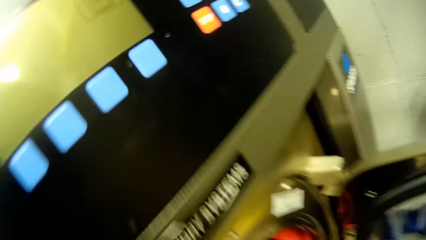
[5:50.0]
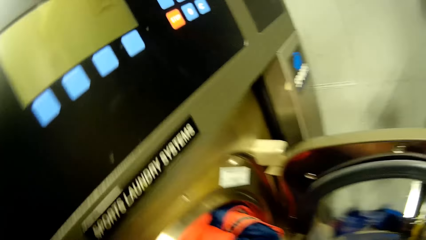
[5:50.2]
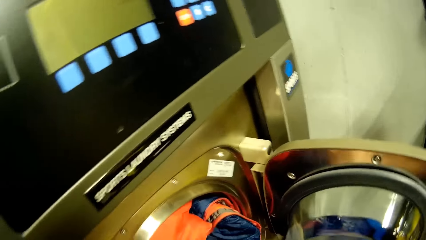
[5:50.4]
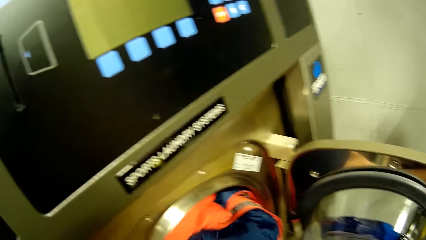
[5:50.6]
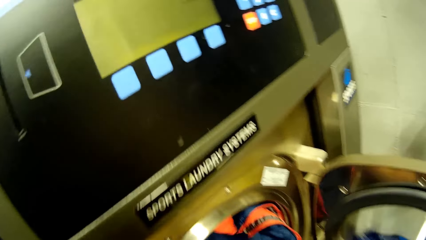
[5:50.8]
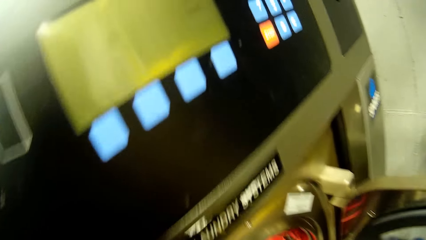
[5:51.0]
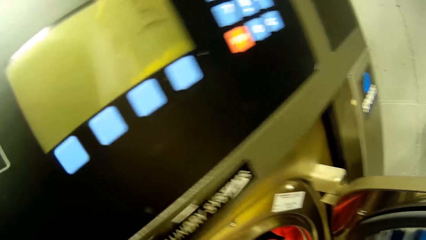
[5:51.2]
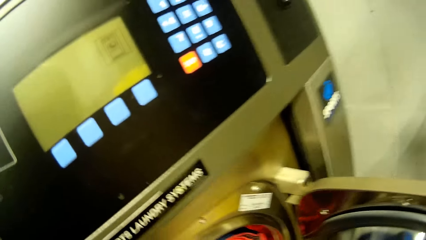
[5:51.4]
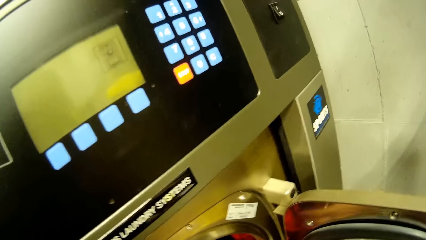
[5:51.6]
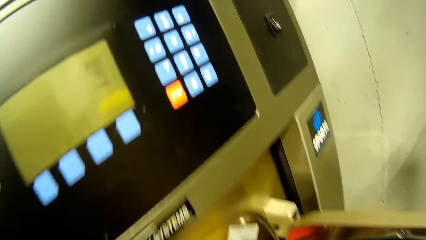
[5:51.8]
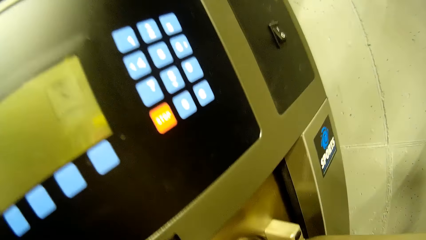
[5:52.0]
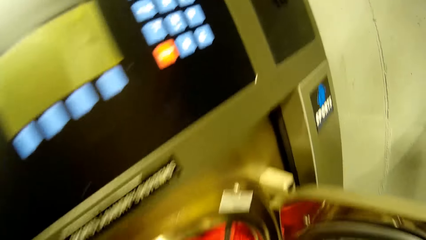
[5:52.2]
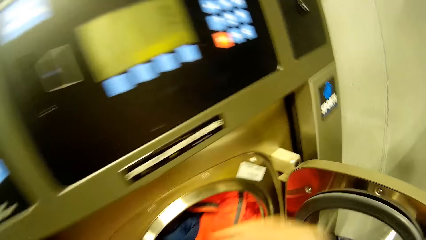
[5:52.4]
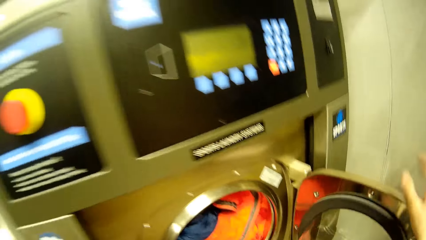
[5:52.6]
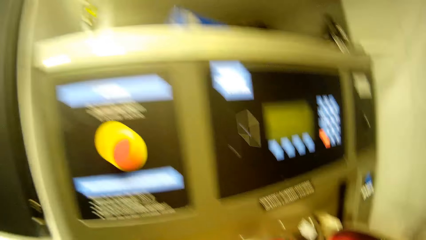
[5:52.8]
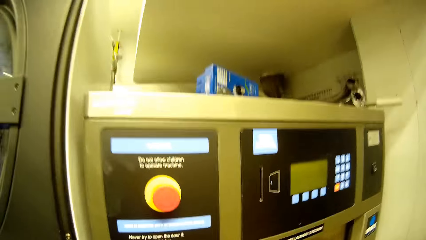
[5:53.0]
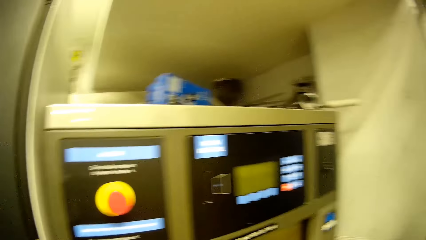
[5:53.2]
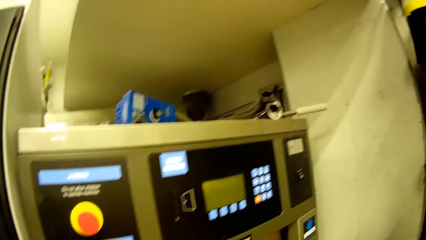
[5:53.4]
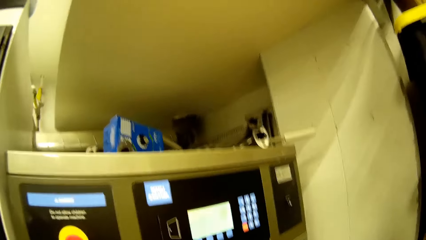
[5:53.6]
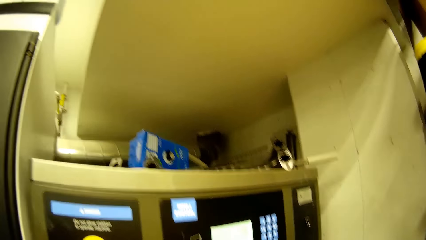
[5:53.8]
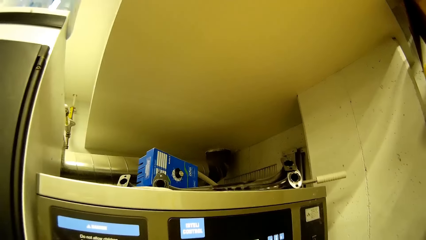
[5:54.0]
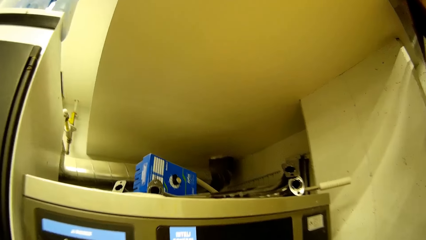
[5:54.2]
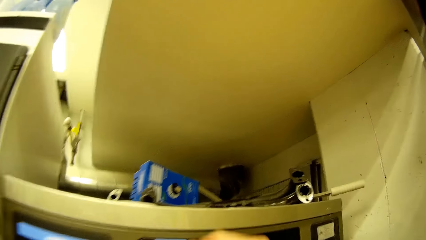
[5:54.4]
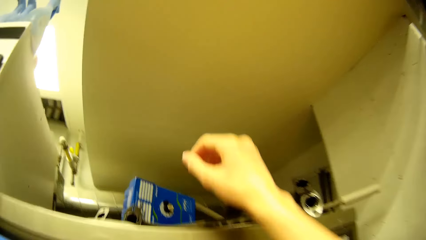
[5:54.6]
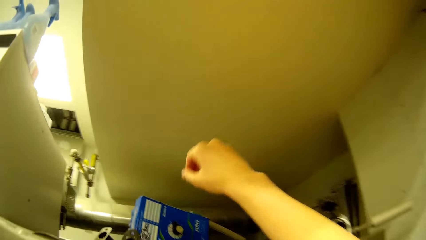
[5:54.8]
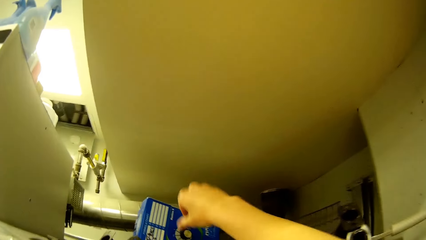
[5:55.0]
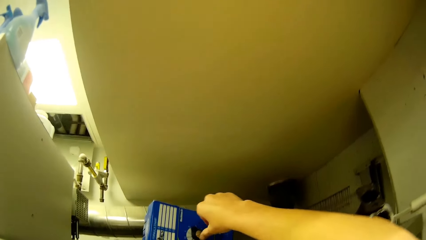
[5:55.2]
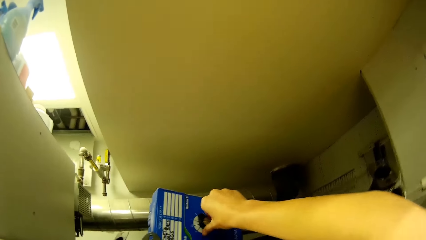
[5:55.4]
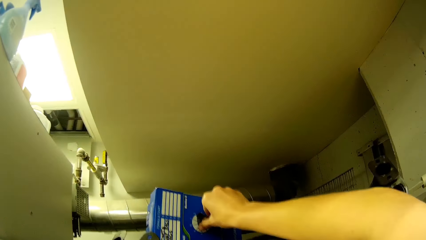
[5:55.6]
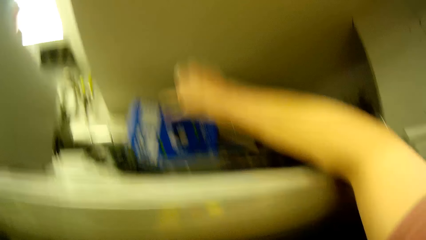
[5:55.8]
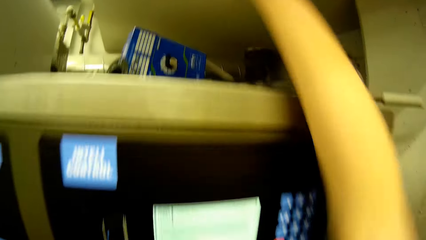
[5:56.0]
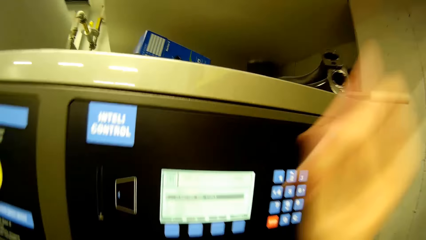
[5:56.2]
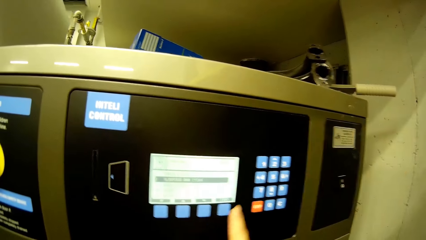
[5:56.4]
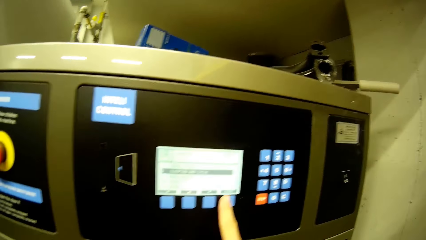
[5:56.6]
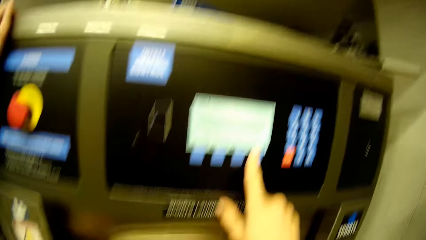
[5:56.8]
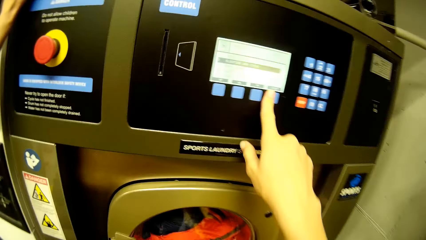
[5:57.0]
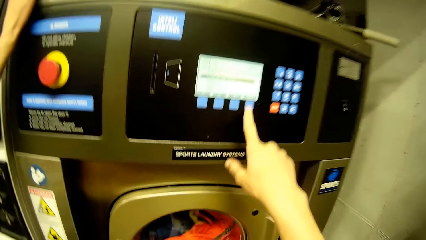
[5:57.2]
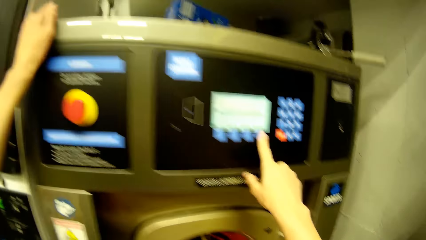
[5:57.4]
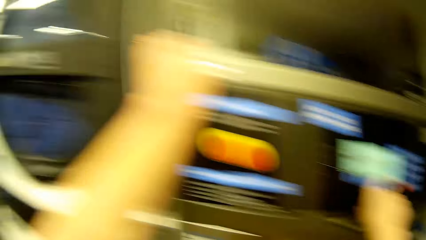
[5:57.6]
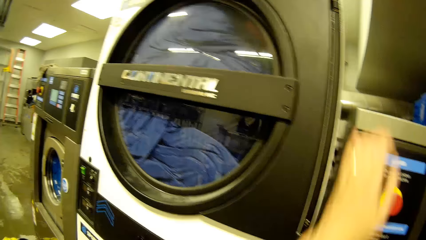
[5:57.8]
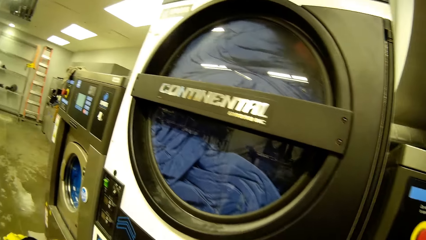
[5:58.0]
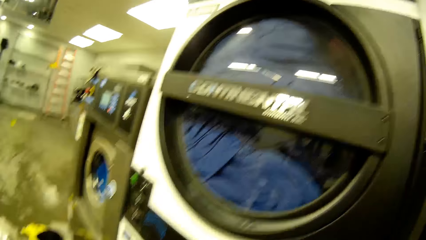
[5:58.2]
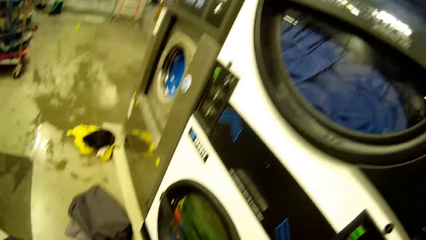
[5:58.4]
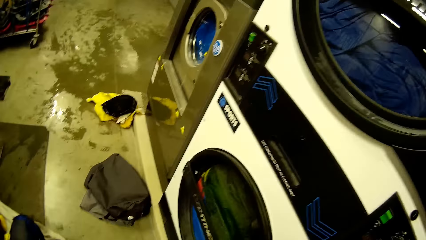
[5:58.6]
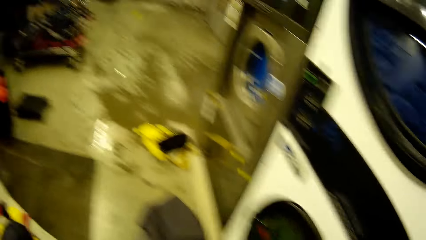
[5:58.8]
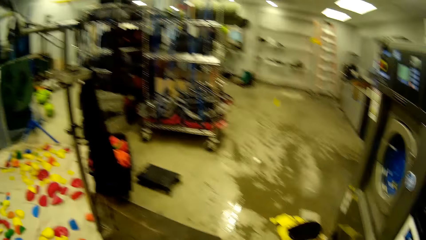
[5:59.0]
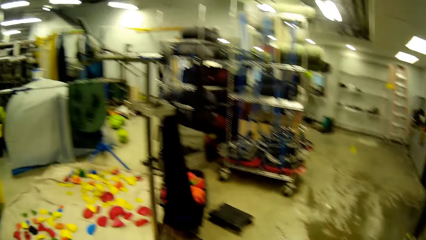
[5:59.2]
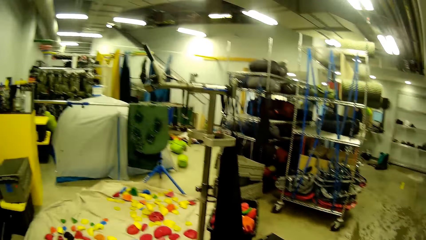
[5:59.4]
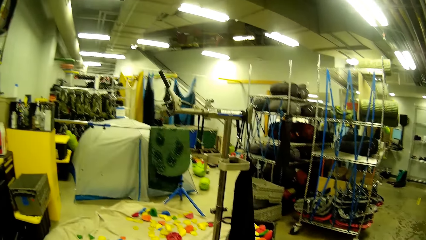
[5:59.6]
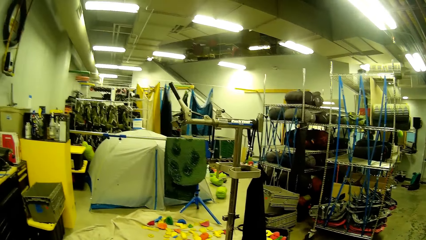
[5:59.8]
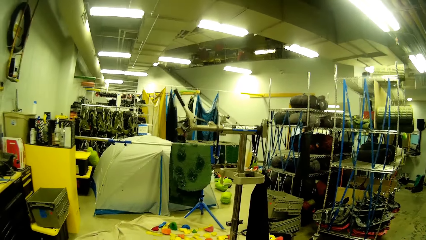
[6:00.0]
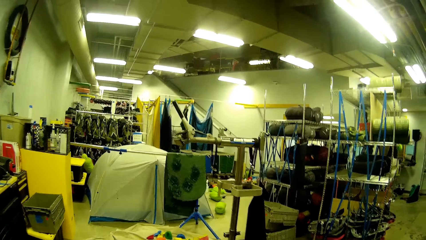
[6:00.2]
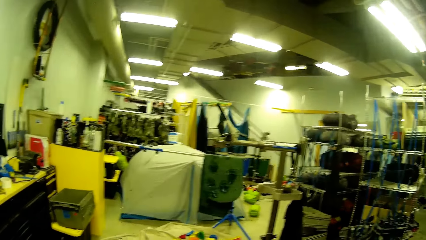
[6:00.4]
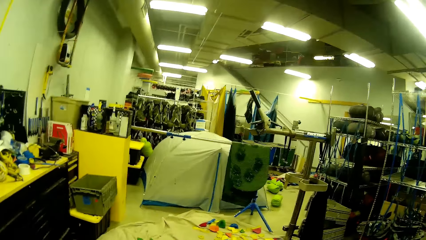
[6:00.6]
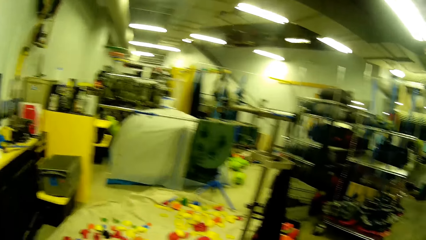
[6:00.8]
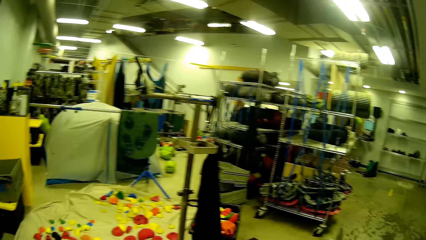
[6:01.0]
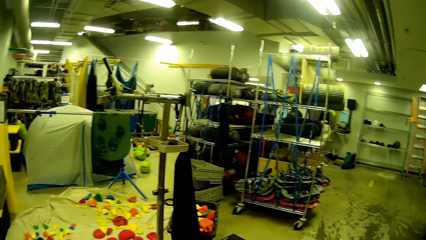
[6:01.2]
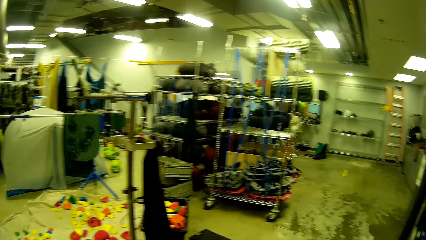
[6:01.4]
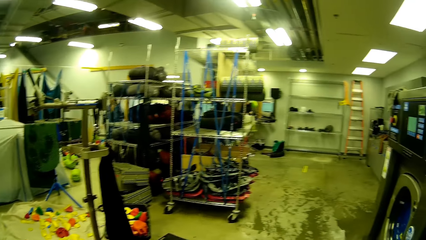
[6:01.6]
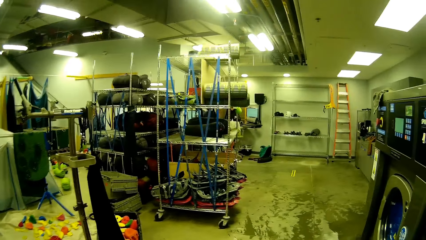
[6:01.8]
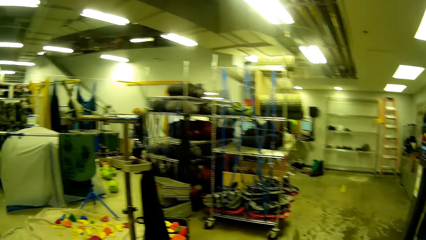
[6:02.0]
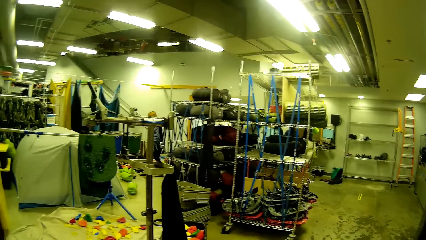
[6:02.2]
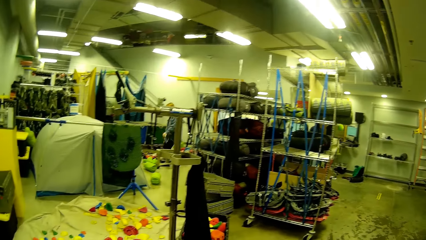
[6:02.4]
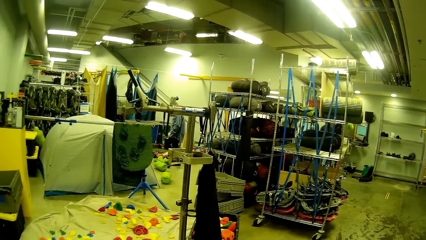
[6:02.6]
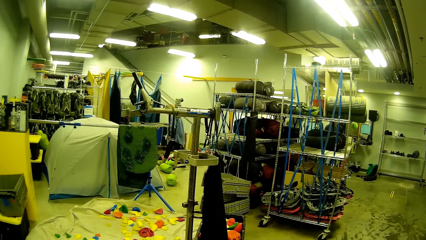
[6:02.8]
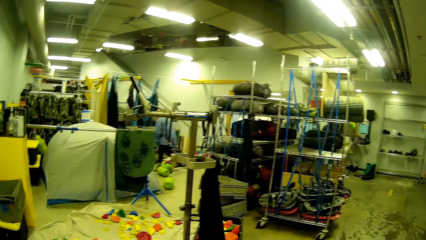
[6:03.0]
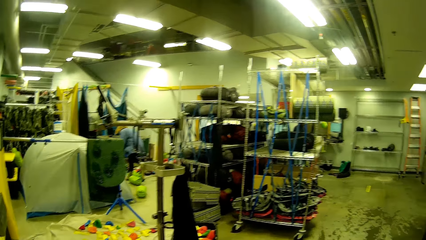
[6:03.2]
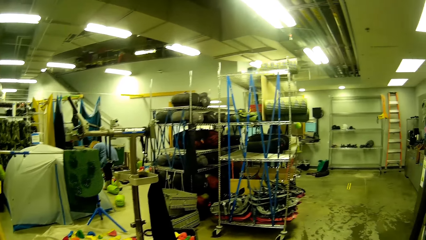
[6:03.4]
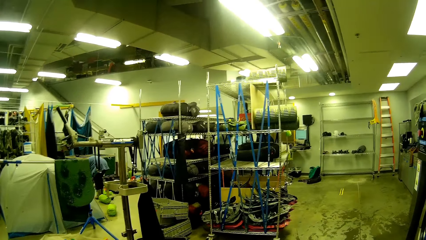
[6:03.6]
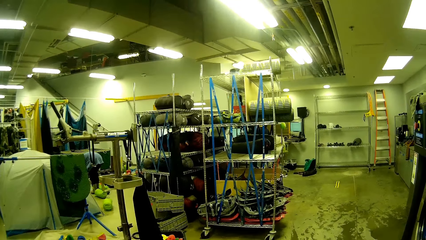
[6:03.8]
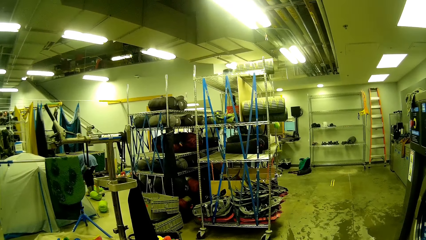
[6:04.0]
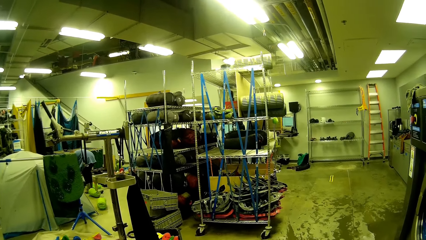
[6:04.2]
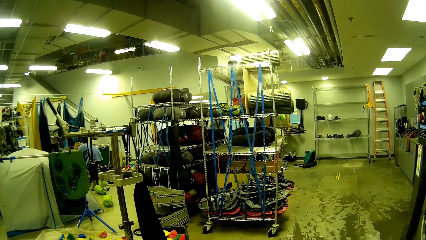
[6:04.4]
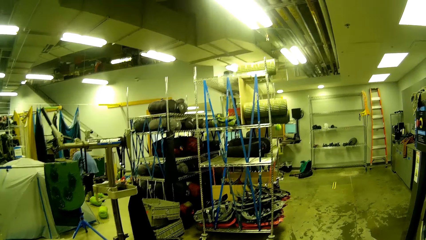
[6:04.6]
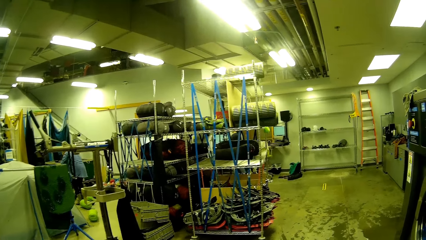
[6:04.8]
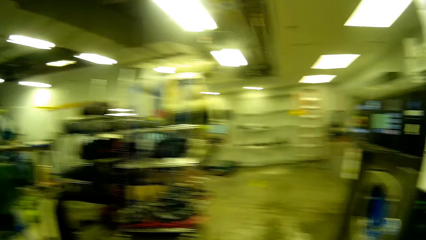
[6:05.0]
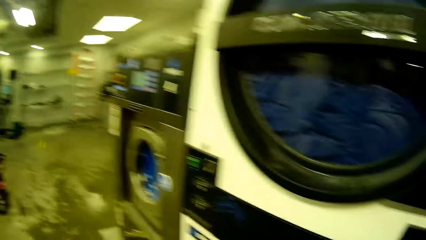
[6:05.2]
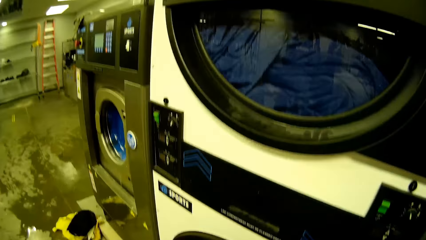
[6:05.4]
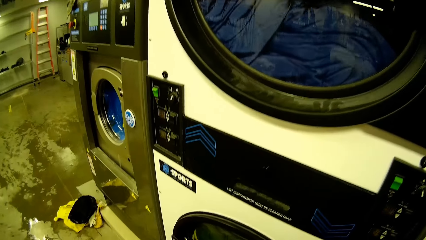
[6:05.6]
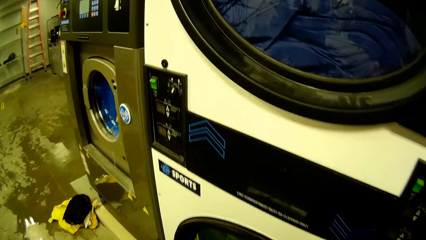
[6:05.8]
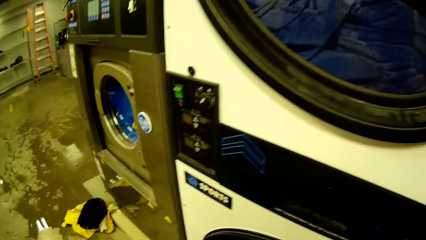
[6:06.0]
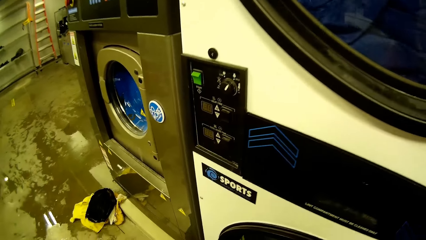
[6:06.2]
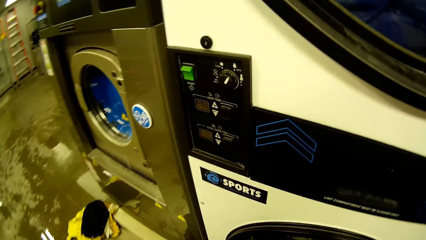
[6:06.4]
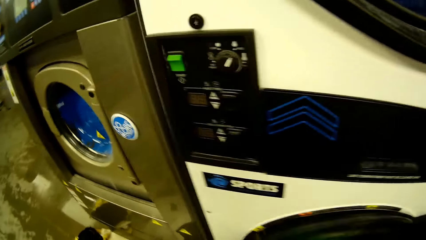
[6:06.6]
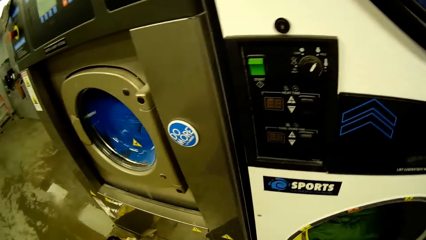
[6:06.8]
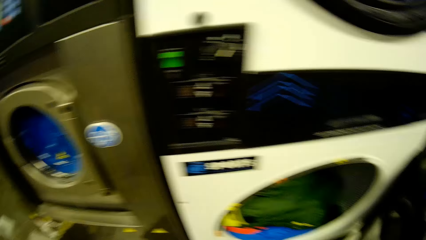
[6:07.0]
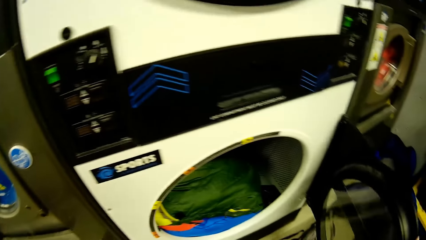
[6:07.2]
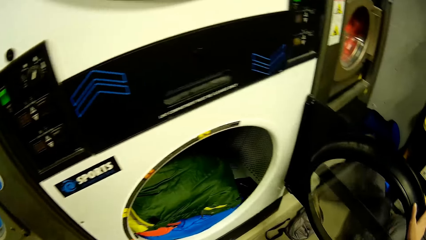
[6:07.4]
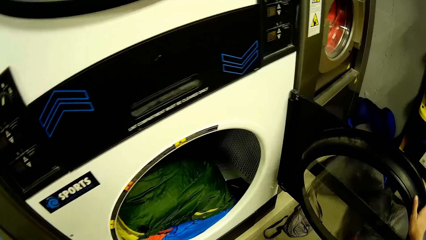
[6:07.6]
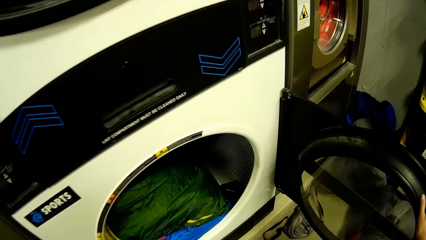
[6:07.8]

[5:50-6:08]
The camera wearer closes a door on the industrial washing machine with his right hand. He turns a knob. He touches a switch above the industrial machine with his right hand. He sets up the washing machine. He operates the industrial washing machine with his right hand. He holds the side of the industrial washing machine with his left hand. He walks. A woman walks. The woman does something. The camera wearer opens the washing machine.
